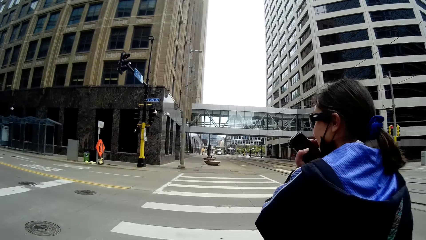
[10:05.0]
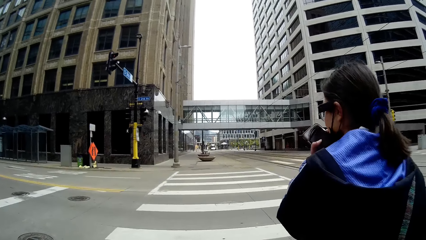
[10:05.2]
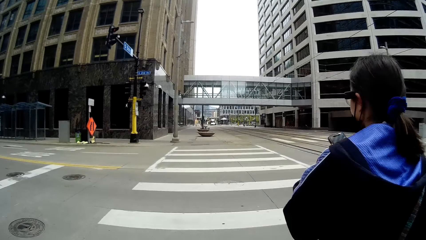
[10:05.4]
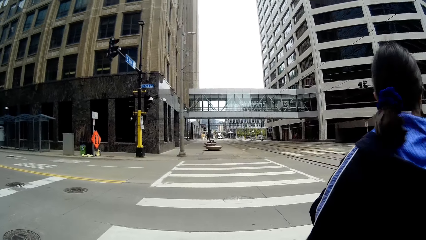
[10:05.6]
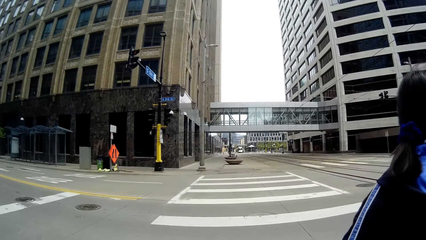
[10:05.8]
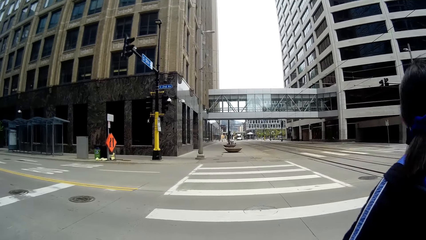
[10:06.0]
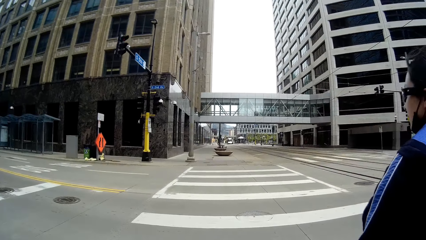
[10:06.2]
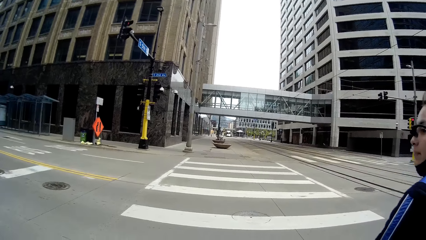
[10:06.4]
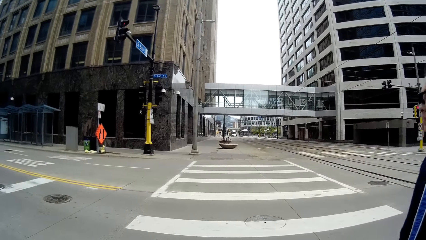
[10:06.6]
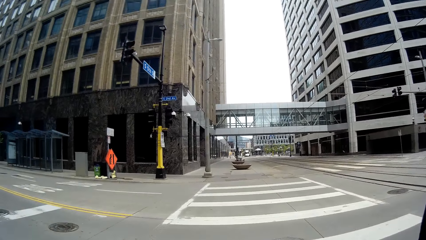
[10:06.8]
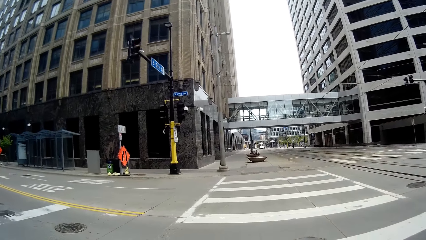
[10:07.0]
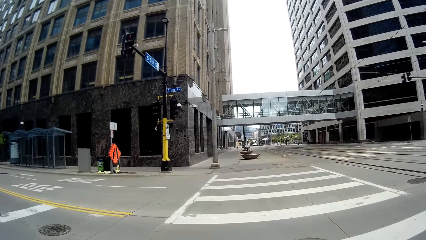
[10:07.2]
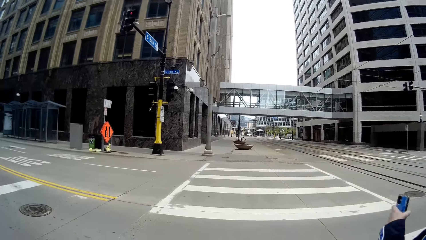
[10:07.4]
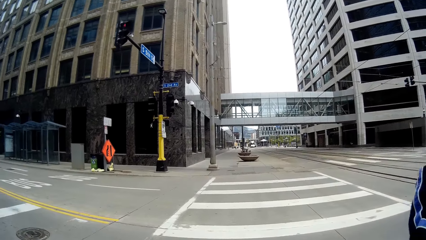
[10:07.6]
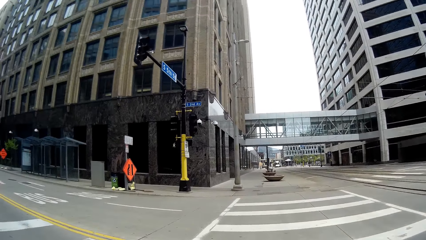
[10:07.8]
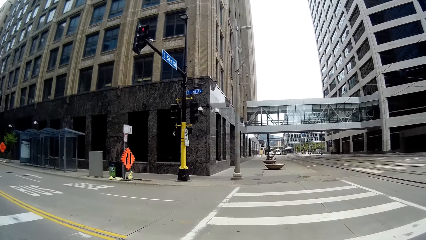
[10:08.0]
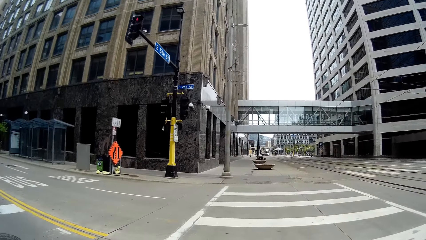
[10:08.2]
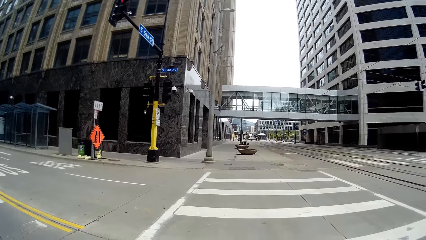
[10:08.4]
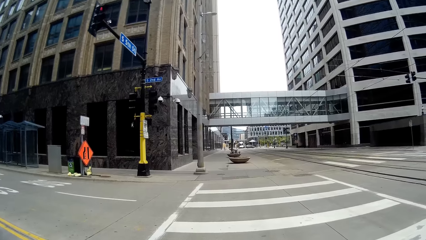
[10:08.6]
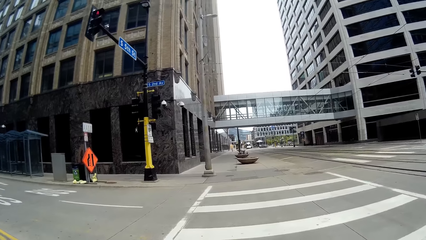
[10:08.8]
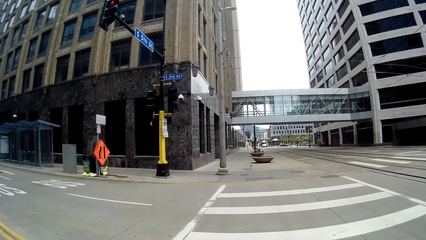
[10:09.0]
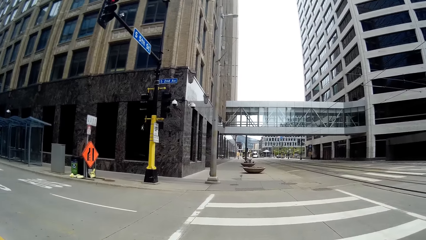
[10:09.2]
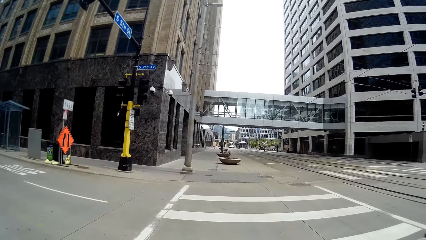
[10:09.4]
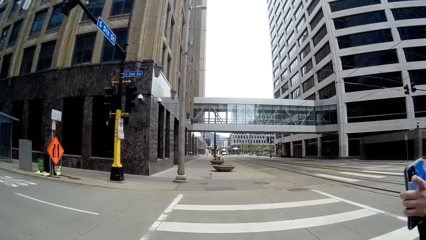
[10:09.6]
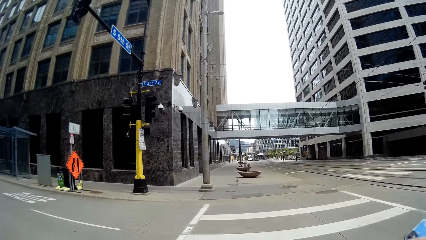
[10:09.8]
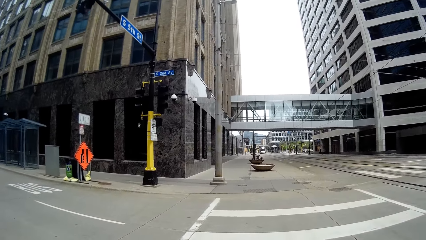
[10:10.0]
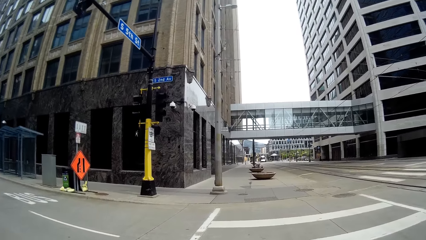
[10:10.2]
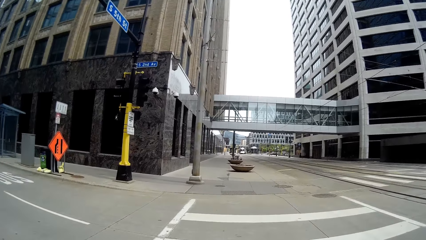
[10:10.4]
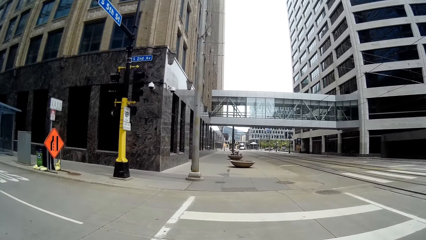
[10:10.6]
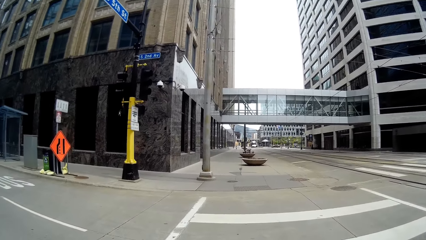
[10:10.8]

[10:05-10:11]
The camera wearer walks around.

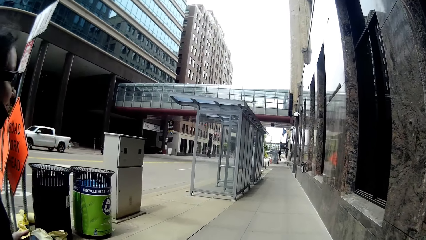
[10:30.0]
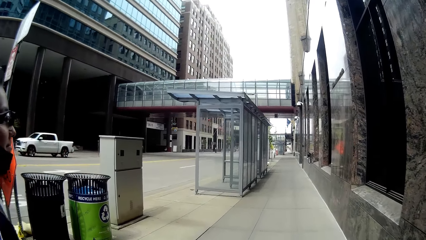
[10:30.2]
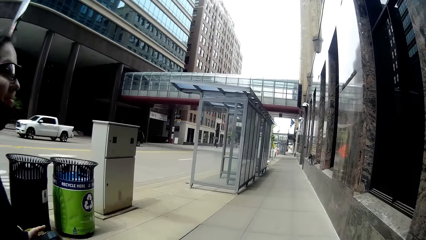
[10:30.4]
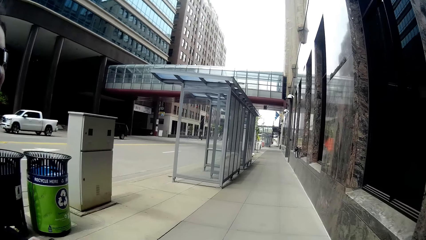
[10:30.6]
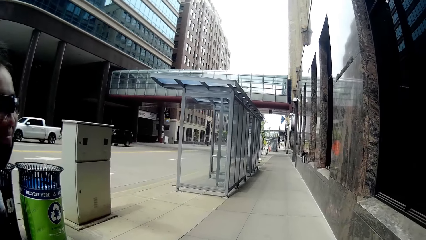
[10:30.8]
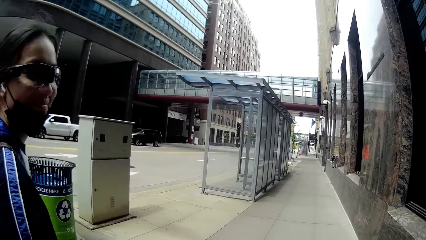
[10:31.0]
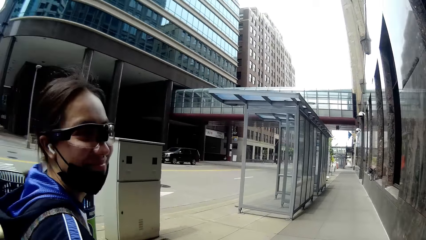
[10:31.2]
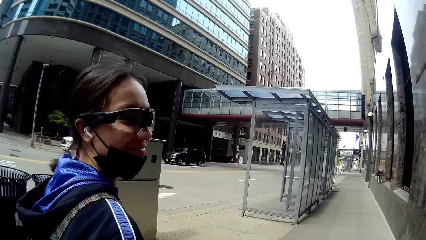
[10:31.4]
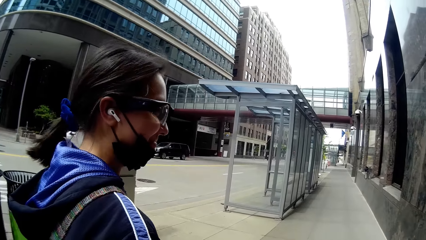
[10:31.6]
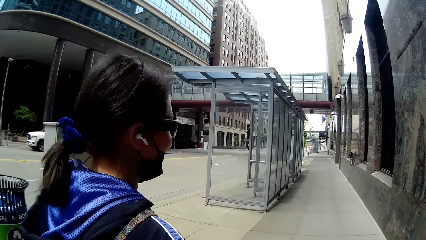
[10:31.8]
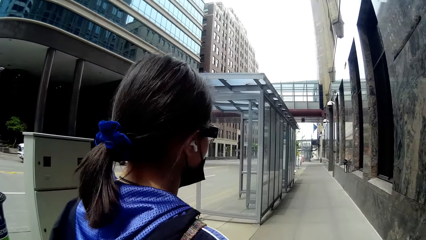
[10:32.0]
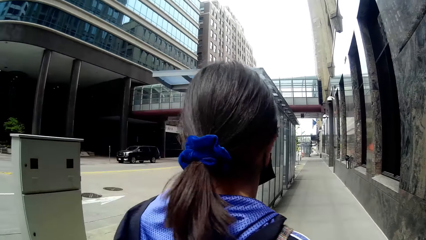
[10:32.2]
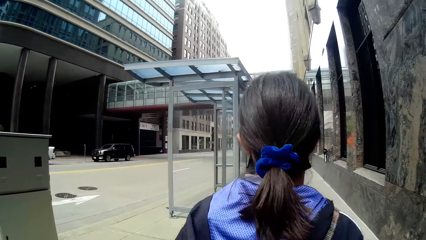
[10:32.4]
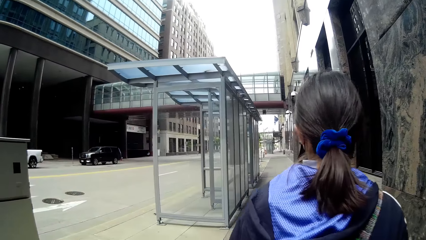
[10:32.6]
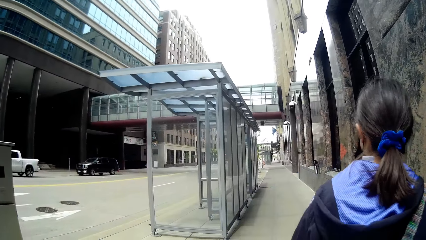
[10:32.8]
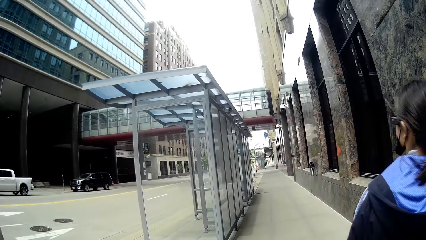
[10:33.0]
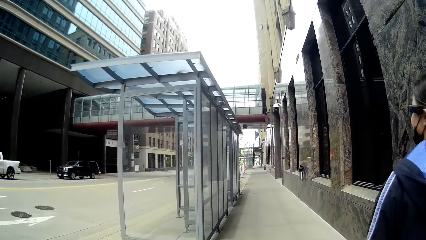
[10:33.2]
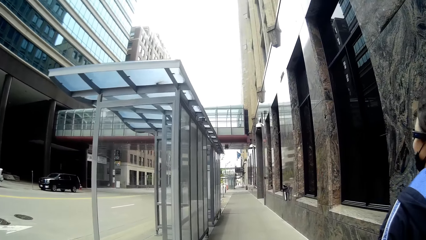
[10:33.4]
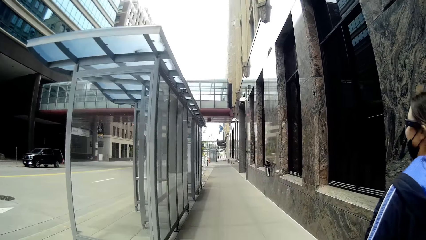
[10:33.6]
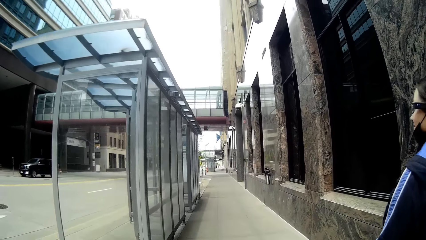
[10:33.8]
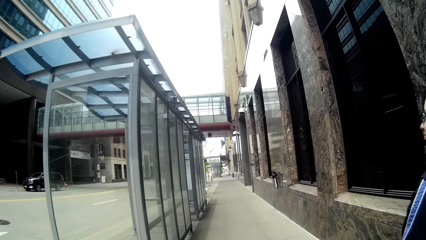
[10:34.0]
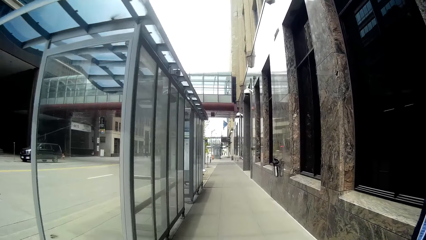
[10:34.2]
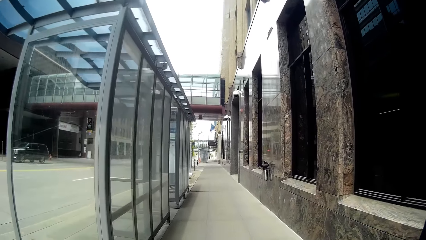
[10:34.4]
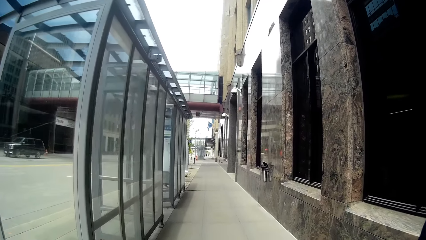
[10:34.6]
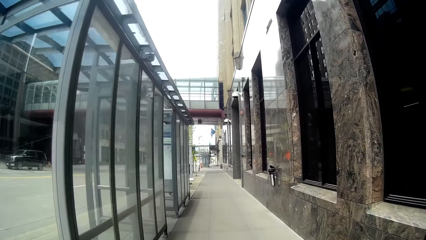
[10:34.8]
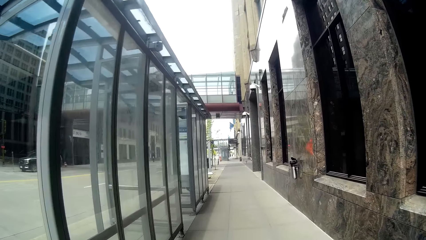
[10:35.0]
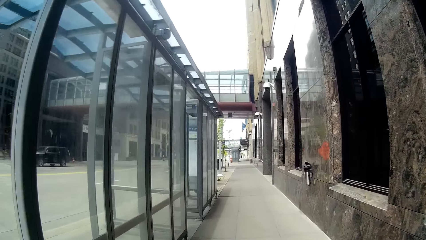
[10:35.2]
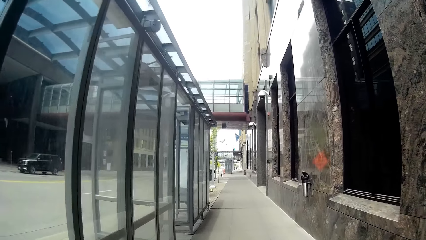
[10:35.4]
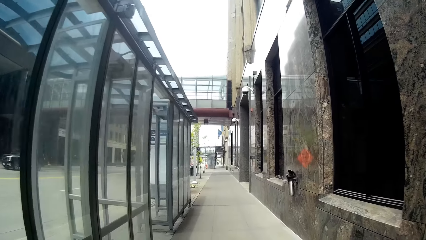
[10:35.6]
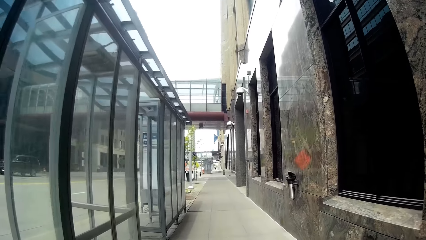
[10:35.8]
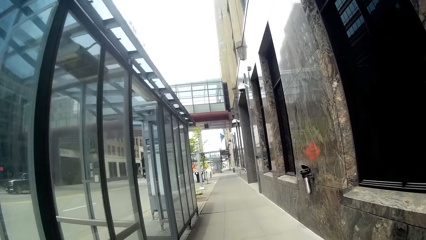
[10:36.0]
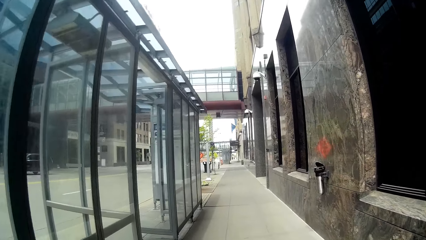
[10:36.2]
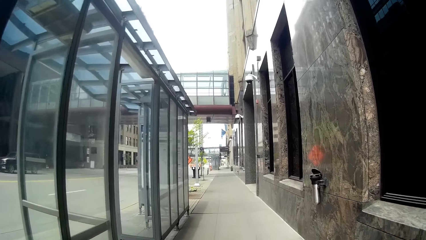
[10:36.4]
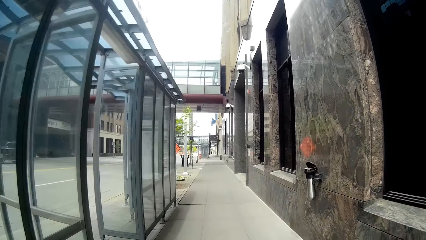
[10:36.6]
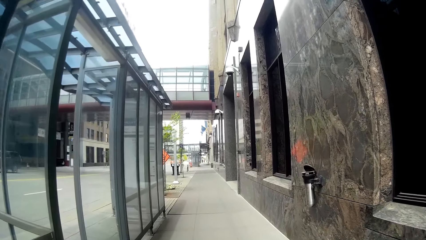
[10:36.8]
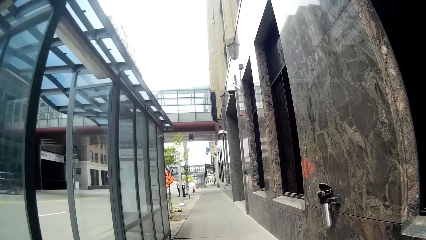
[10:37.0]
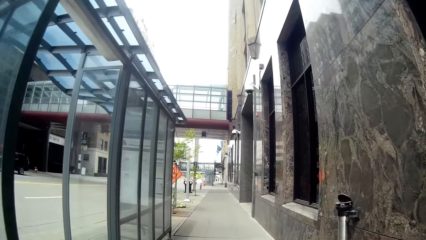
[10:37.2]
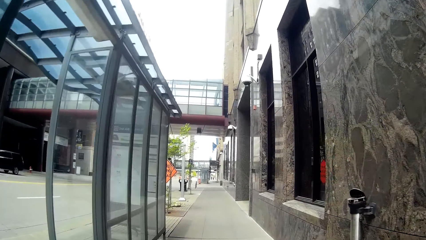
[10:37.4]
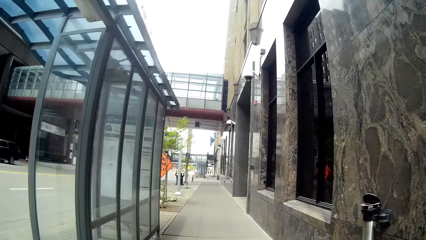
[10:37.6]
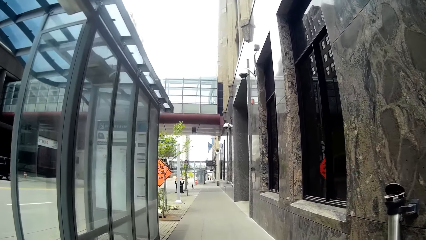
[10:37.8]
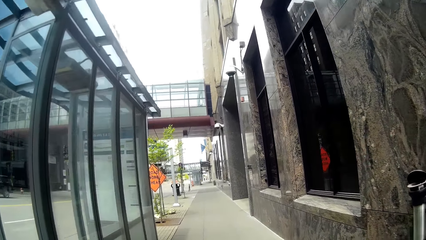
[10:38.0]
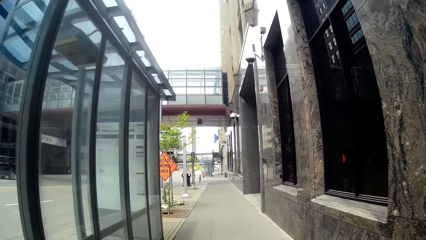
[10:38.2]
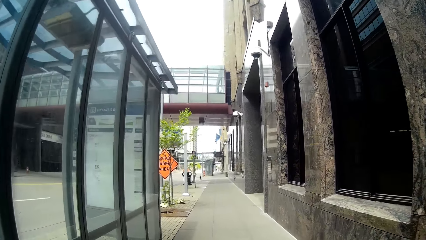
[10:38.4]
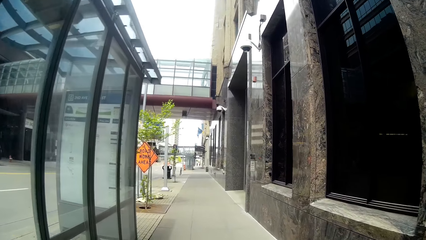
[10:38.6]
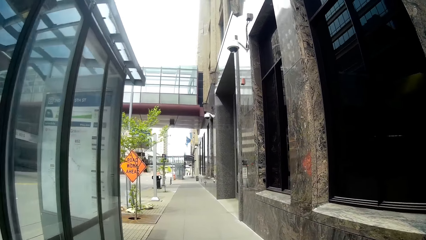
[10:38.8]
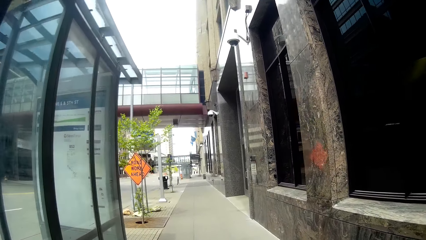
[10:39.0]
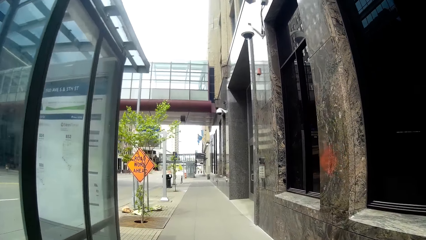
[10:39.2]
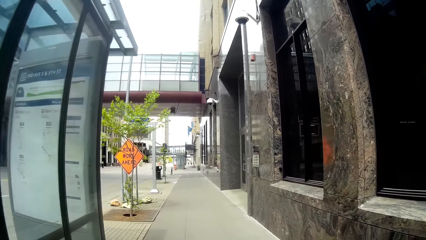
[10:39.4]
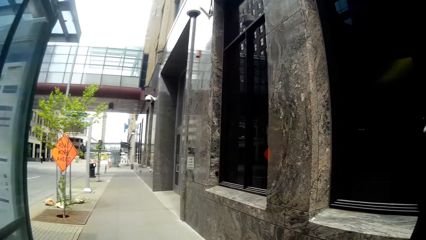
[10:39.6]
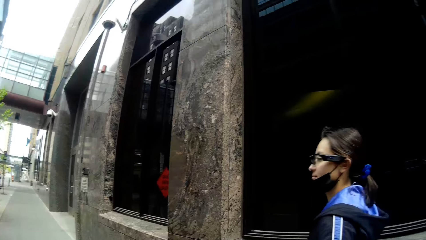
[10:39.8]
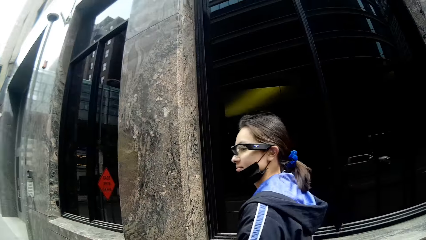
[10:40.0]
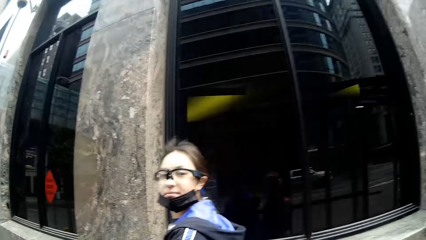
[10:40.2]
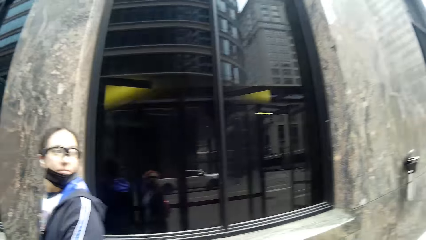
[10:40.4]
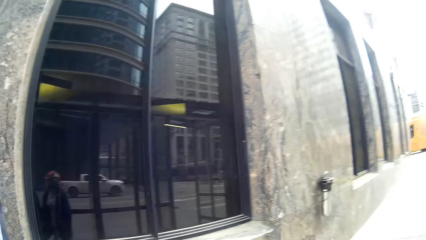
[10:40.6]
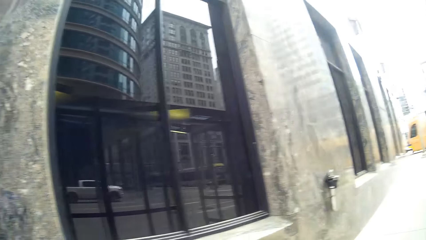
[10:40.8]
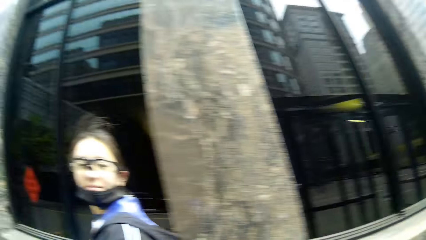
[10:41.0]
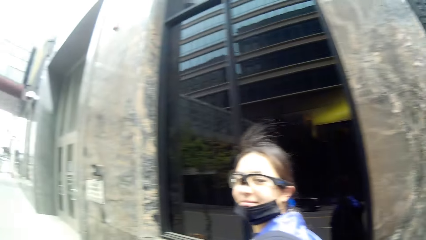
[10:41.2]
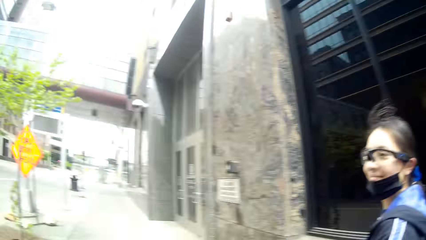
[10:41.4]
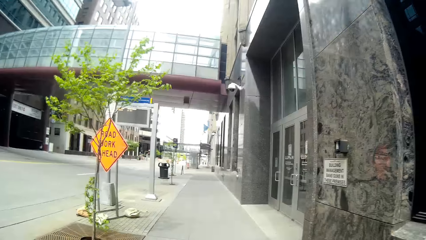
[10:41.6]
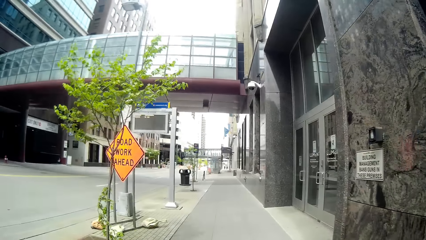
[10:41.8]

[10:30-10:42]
The camera wearer walks around. The lady looks at the camera wearer. The camera wearer looks at the lady. They walk around and look around.
